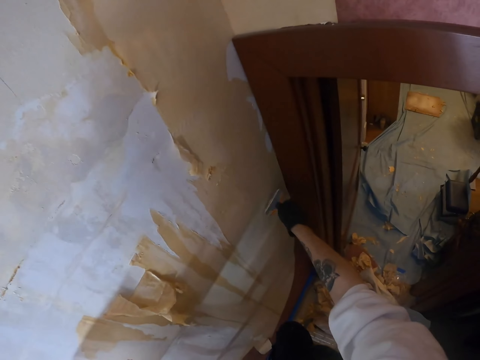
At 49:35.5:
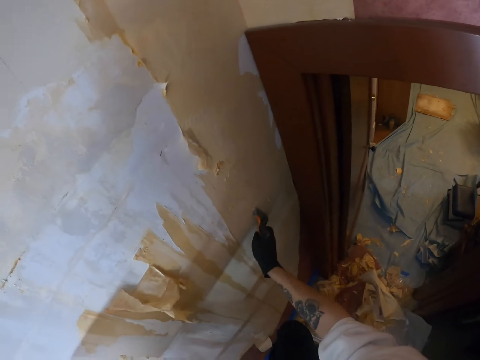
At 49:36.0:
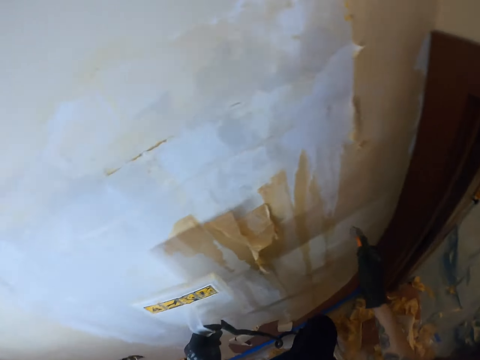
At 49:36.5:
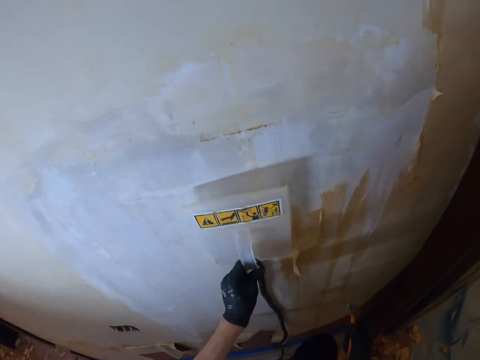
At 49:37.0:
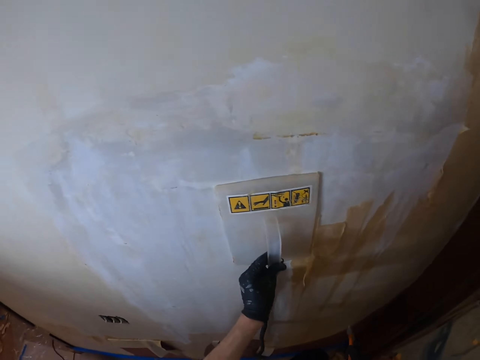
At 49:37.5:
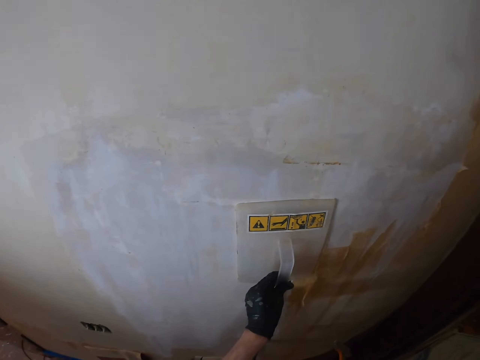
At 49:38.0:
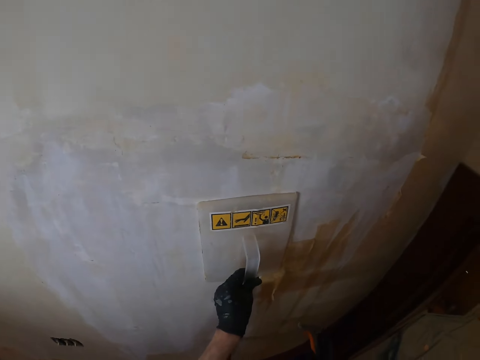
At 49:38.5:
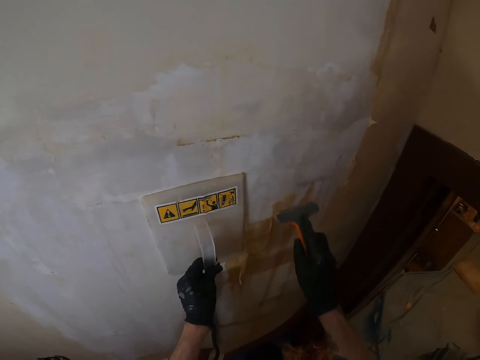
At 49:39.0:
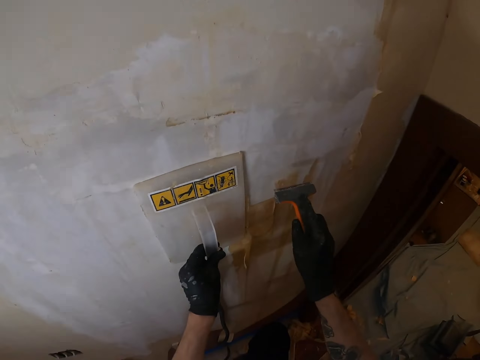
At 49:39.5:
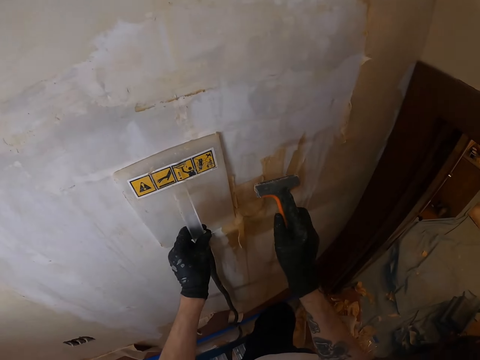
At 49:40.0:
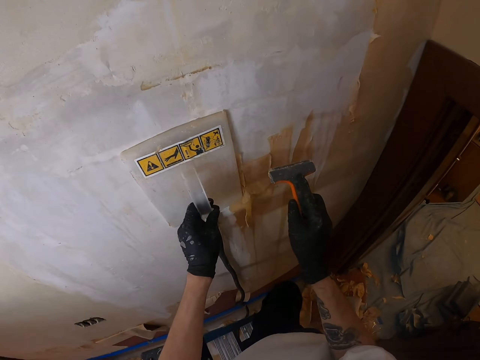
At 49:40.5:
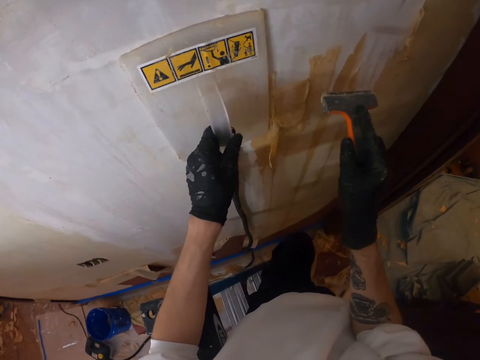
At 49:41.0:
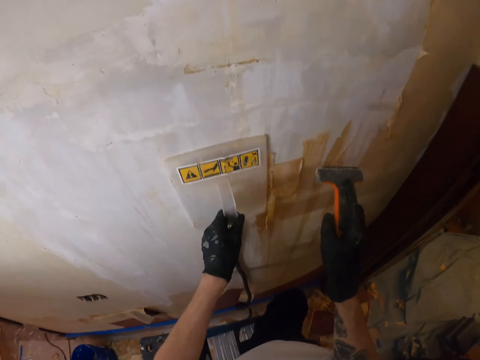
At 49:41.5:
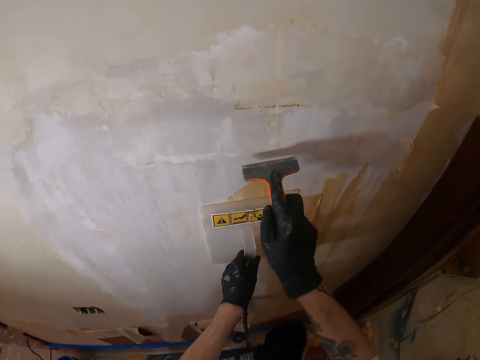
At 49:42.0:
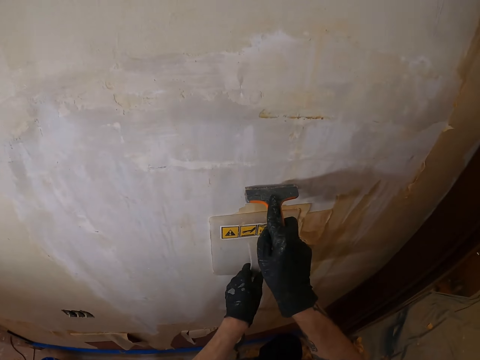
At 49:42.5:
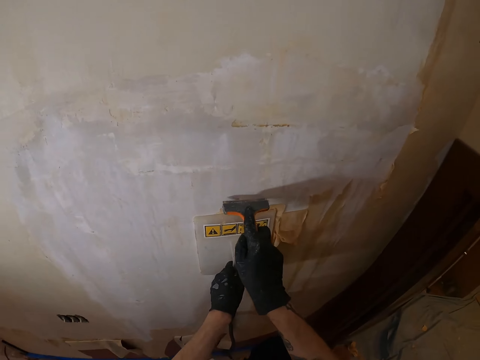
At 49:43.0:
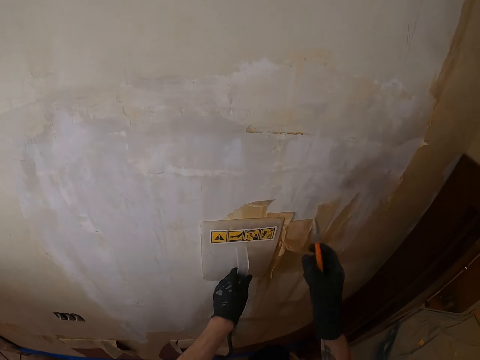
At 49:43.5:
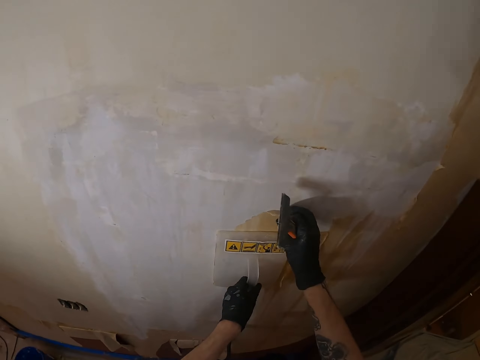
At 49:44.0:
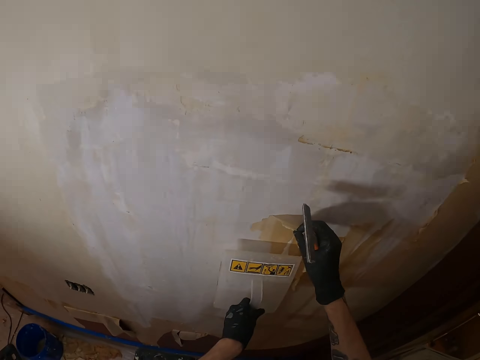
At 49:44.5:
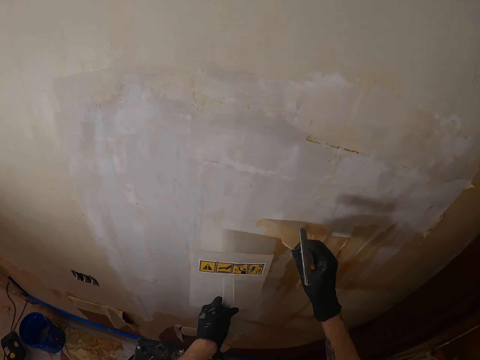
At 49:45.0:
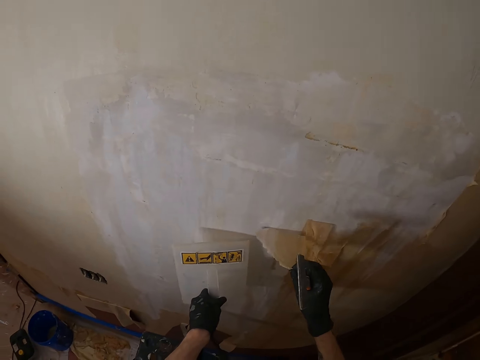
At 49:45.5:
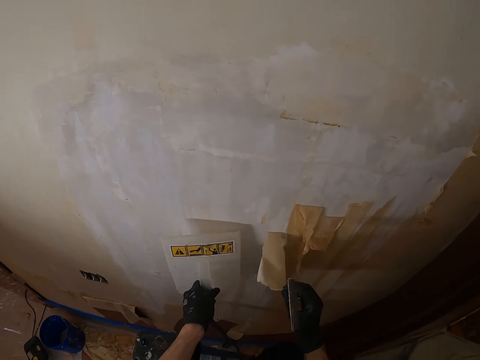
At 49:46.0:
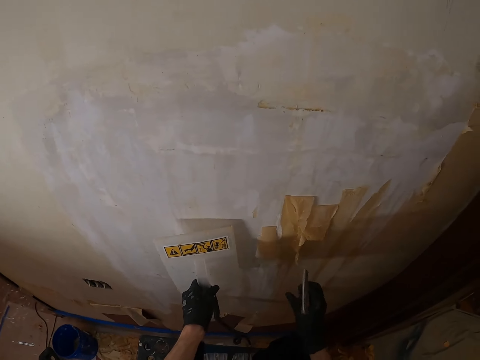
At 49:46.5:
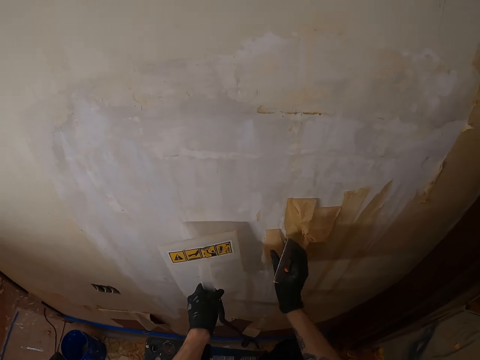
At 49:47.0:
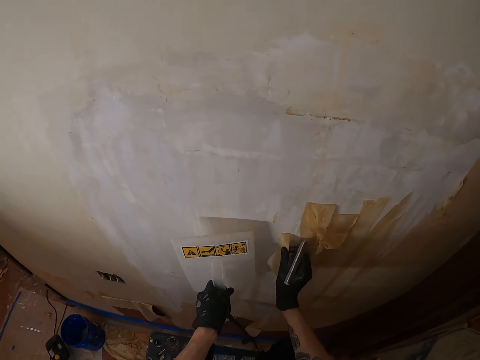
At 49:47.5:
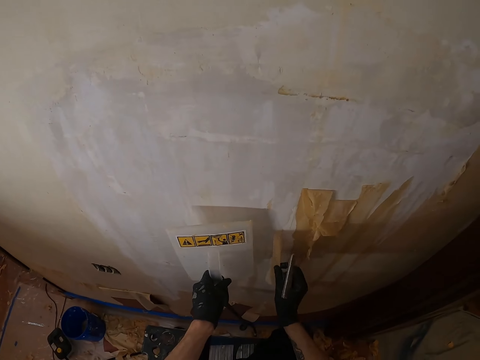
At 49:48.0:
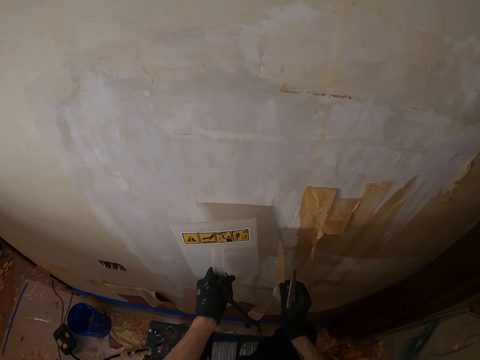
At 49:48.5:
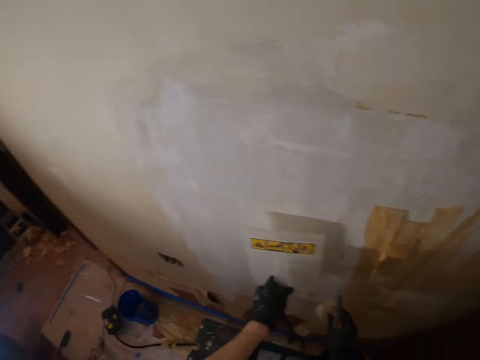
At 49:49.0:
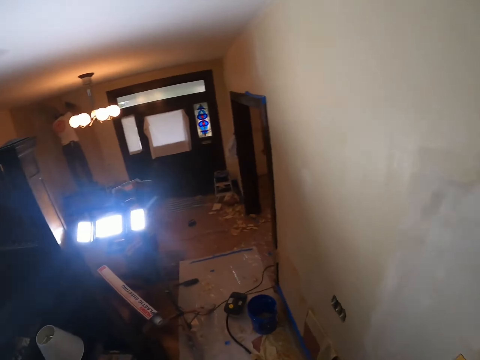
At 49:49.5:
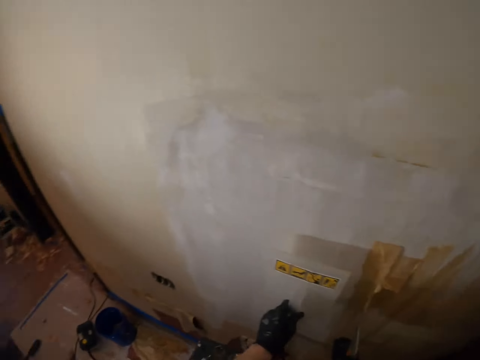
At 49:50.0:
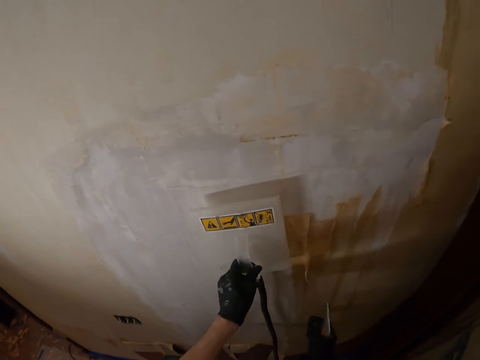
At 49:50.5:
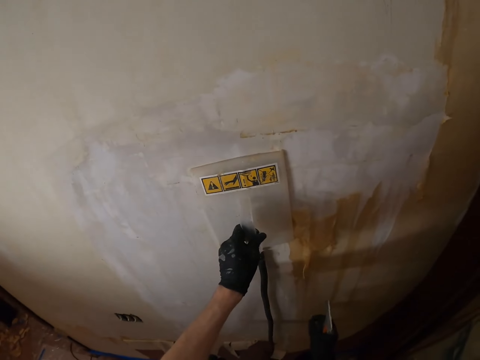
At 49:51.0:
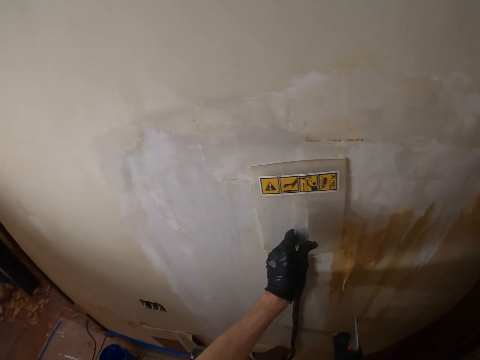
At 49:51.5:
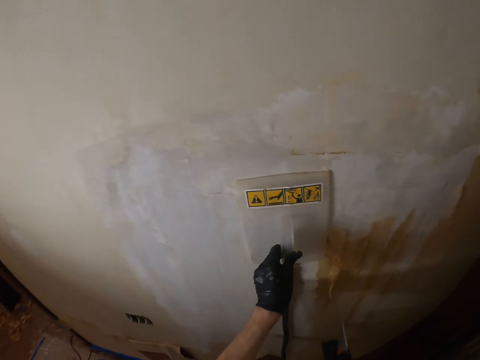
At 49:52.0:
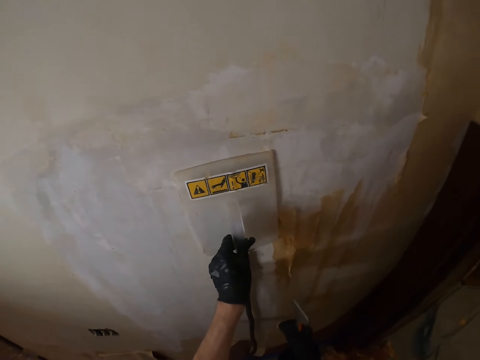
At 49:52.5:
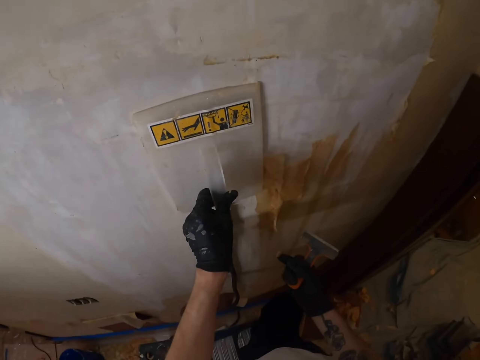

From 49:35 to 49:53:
The camera wearer places a steamer on the wall. He softens the glue with the wallpaper steamer. He removes the wallpaper with a scraper. He removes the wallpaper on the wall with his right hand. He removes the wallpaper paint dust from the wall with the right hand. He looks around. He agitates the paint on the wall with a steam wallpaper stripper. He holds a hand float on the wall with the left hand.

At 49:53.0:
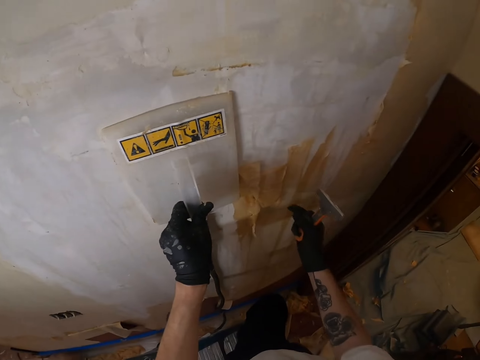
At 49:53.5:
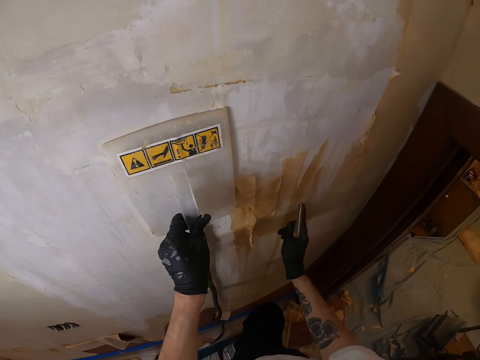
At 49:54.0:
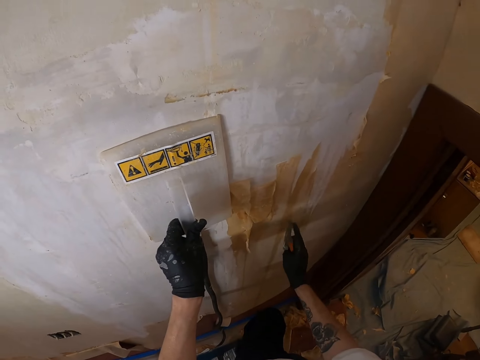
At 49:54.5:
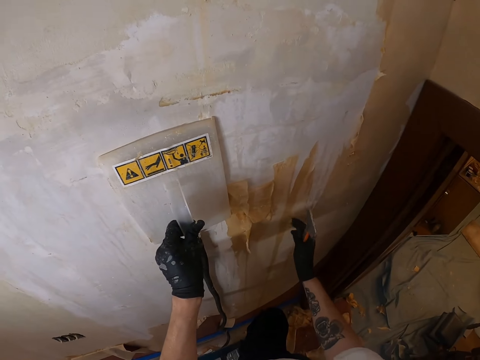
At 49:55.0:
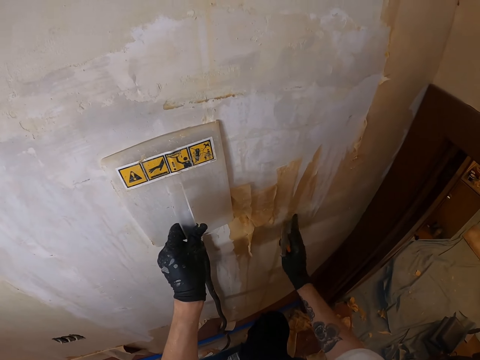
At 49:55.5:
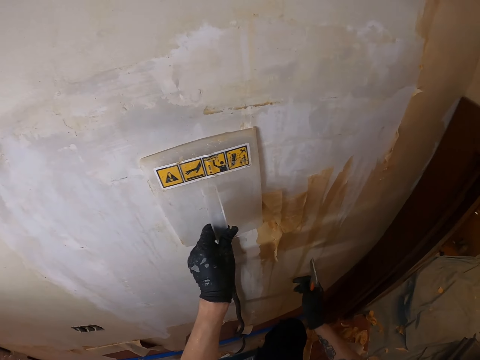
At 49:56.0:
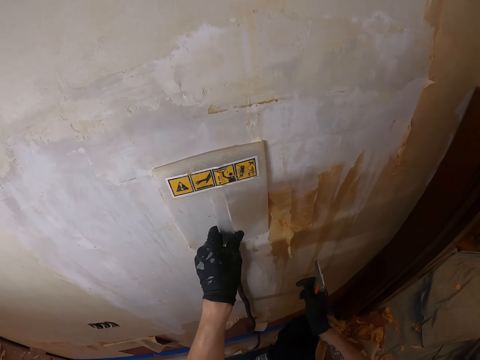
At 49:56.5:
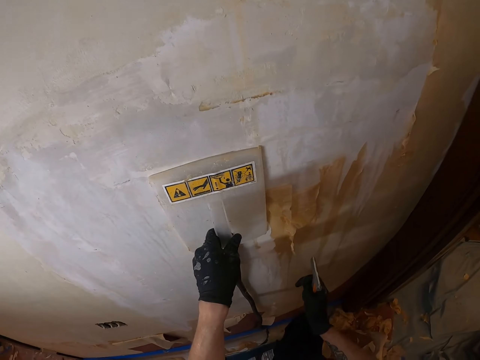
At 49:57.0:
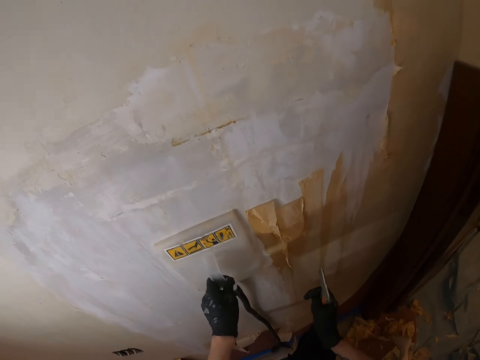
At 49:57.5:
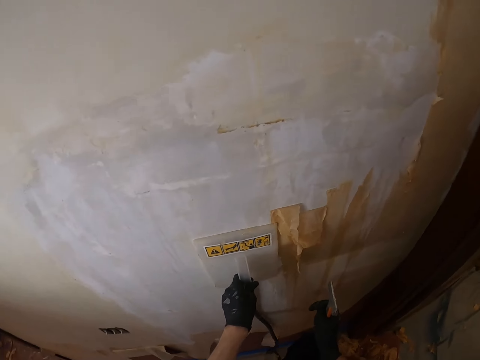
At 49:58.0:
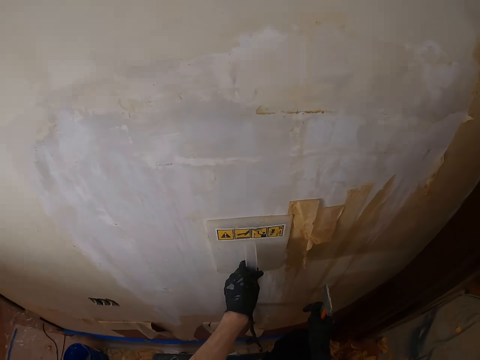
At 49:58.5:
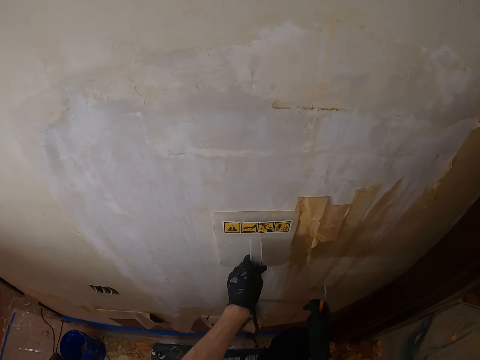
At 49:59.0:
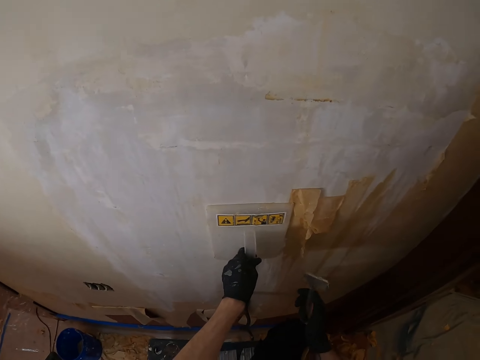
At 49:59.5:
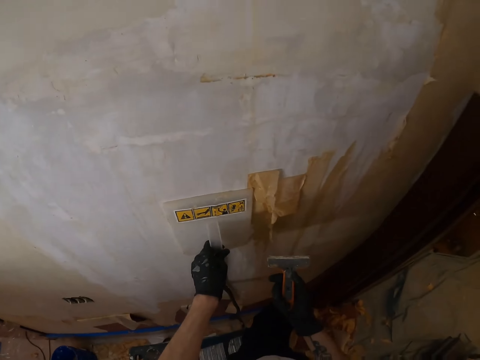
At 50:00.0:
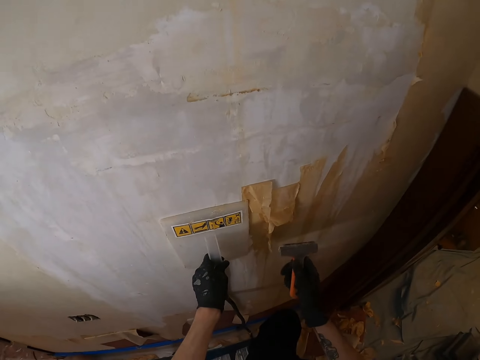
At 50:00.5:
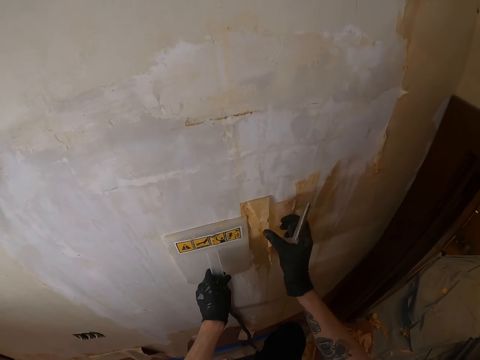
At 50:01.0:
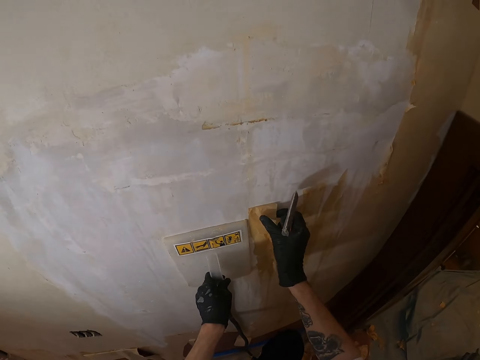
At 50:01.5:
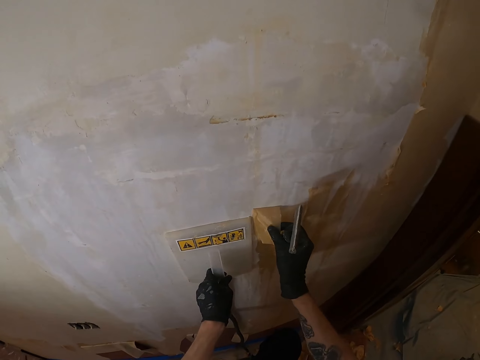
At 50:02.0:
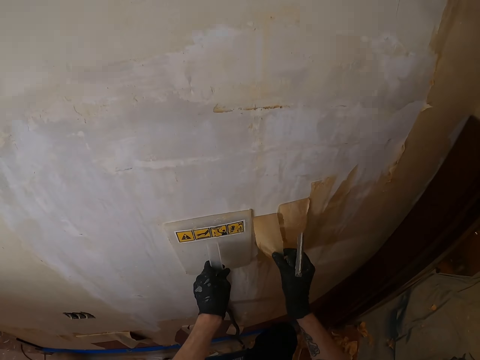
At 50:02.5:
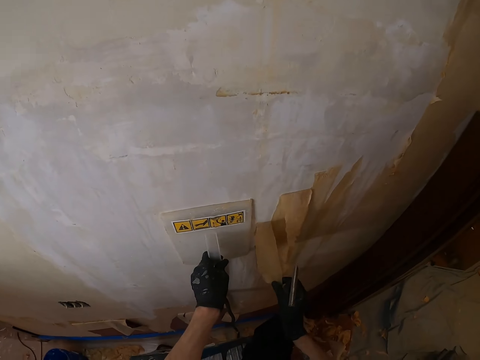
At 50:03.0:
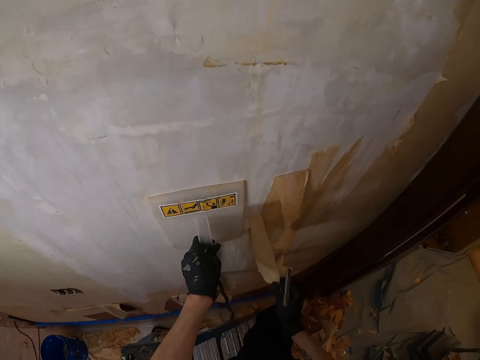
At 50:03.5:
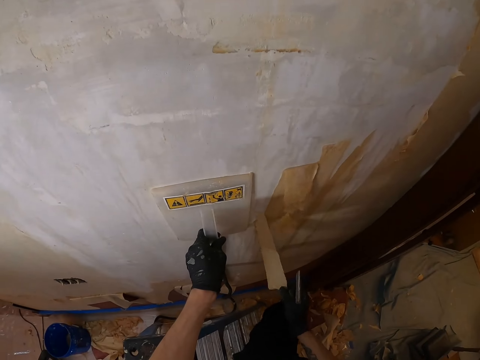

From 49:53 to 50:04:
The camera wearer examines the paint on the wall with a right hand finger. They rub the right hand fingers on the wall. They drag a hand float in the left hand on the wall. They agitate the paint on the wall with a steam wallpaper stripper. They strip the paint on the wall with the right hand.
